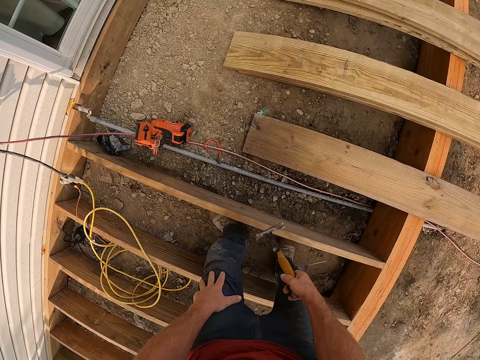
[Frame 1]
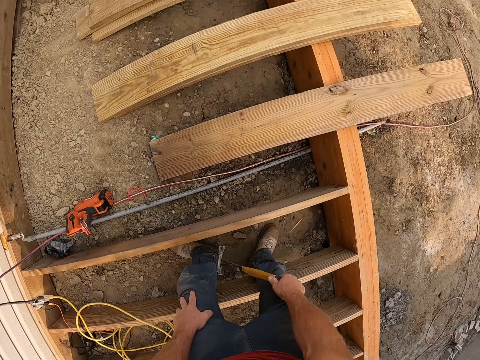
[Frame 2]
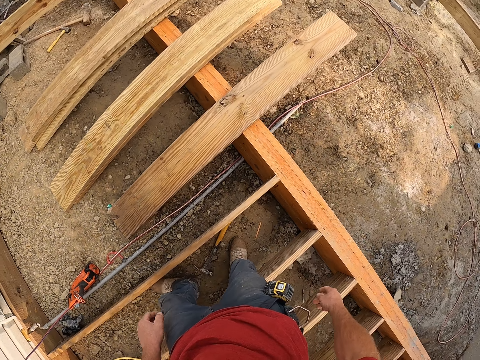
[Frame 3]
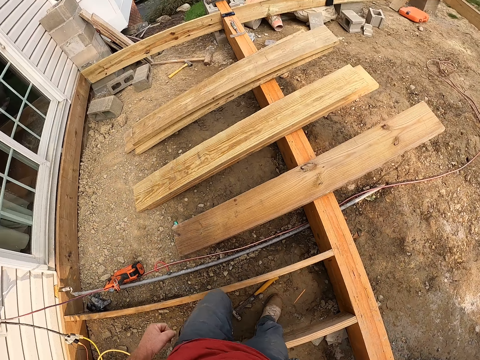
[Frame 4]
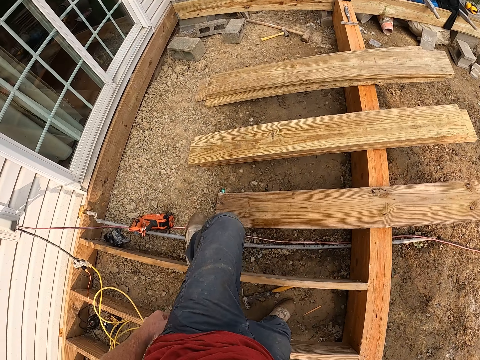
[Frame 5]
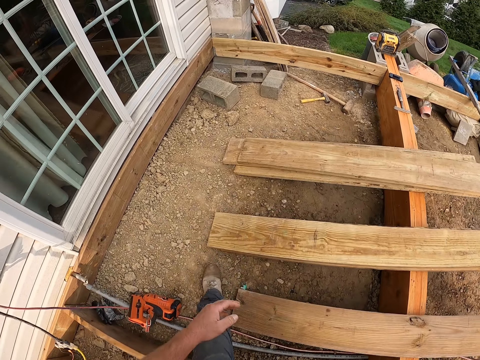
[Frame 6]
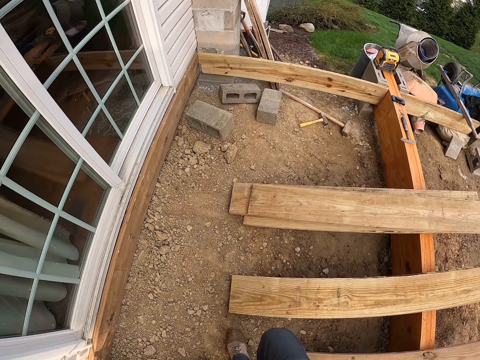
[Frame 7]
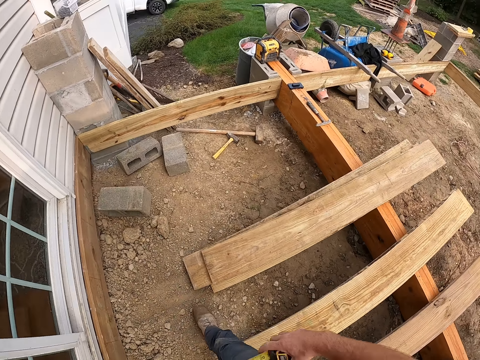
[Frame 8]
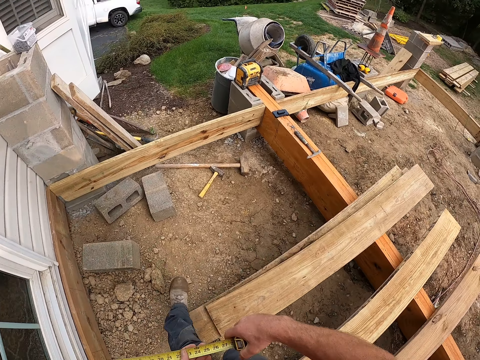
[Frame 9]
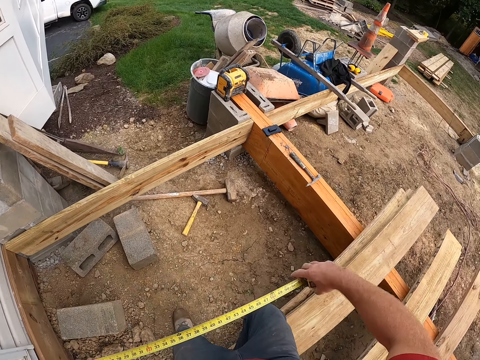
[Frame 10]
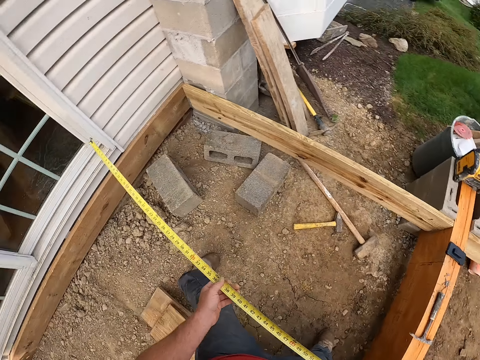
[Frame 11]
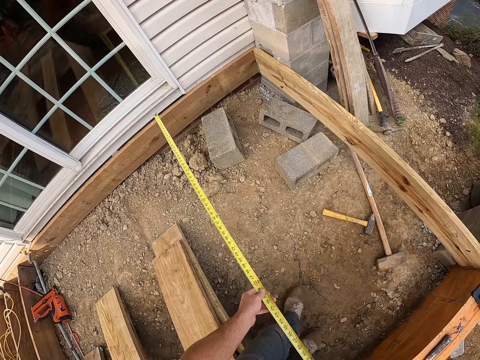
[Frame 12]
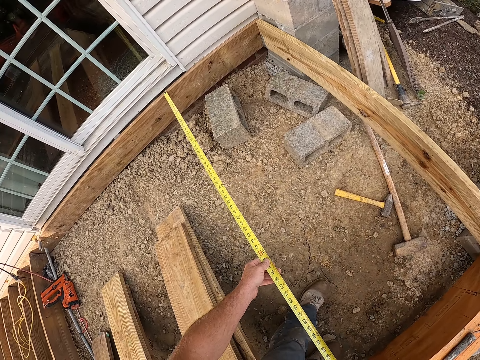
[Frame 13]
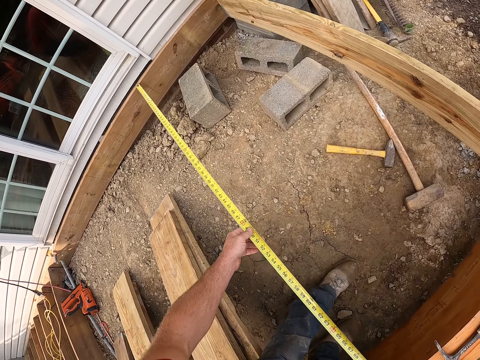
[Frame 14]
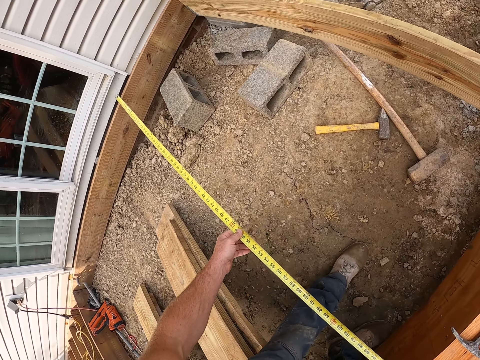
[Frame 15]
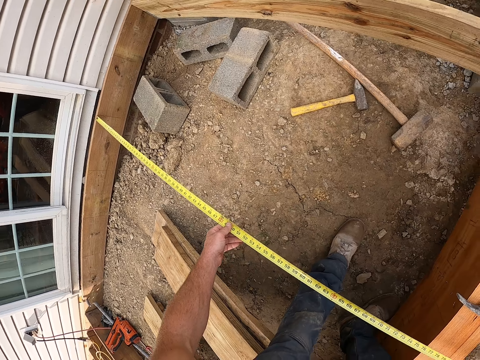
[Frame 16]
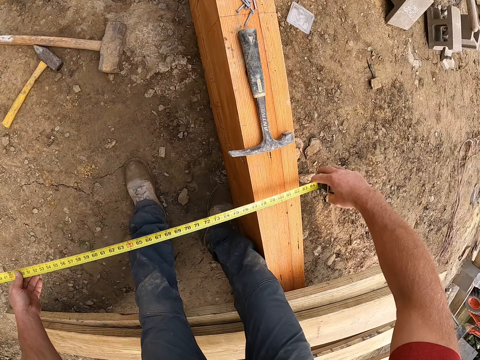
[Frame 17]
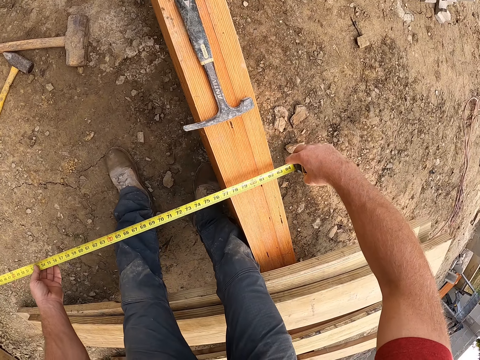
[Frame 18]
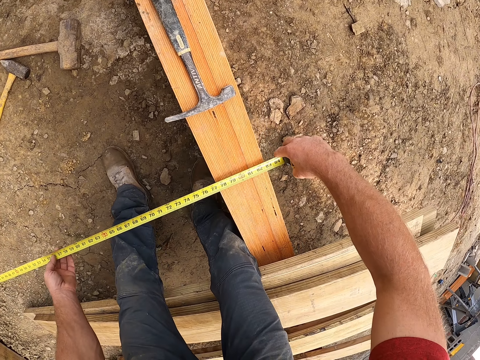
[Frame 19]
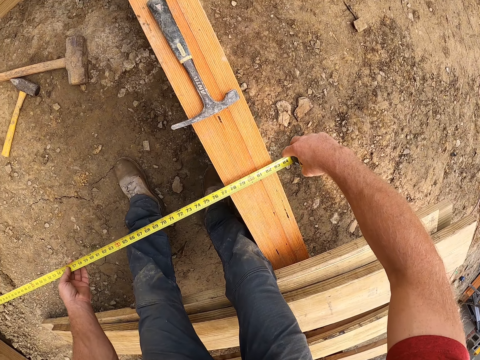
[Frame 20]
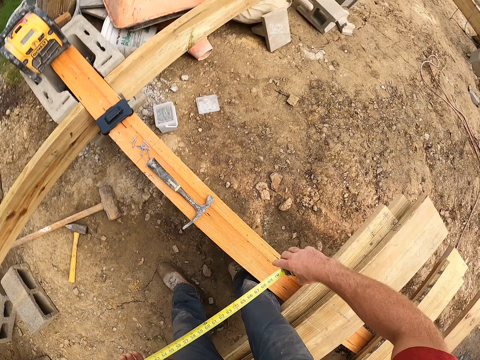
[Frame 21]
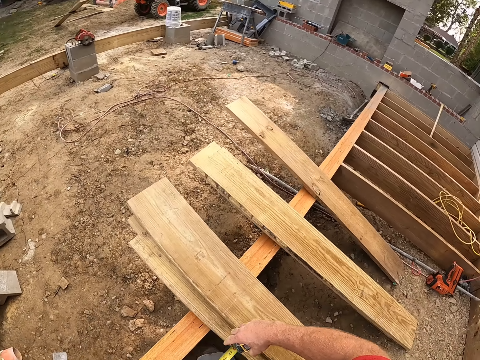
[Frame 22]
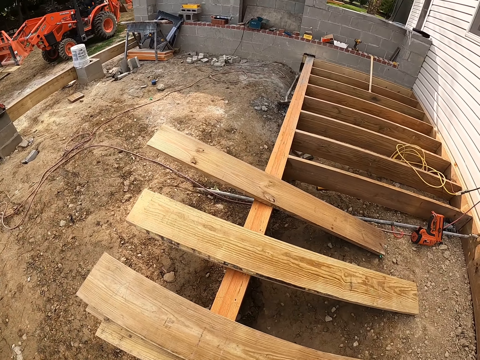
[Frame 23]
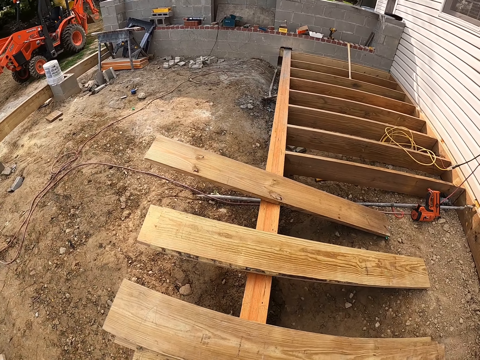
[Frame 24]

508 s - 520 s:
The camera wearer drops the hammer on the ground. They bring out the blade of the measuring tape from the case. They measure the length of the wood with the measuring tape.

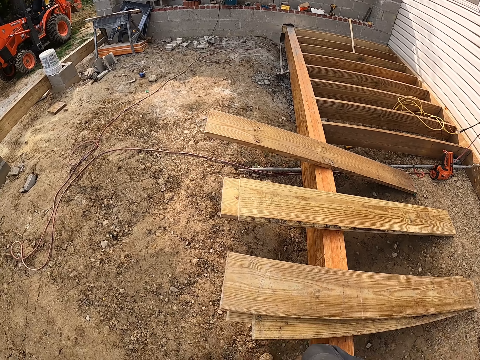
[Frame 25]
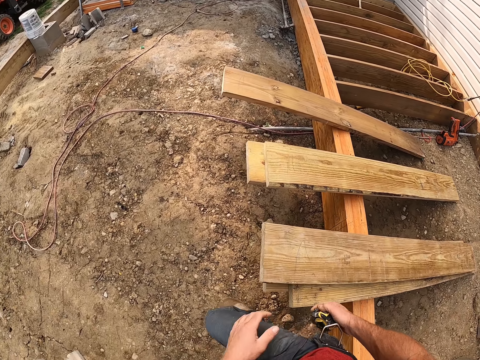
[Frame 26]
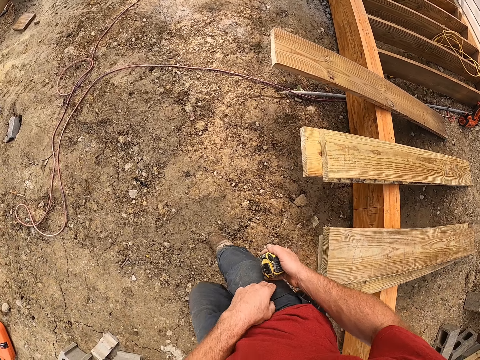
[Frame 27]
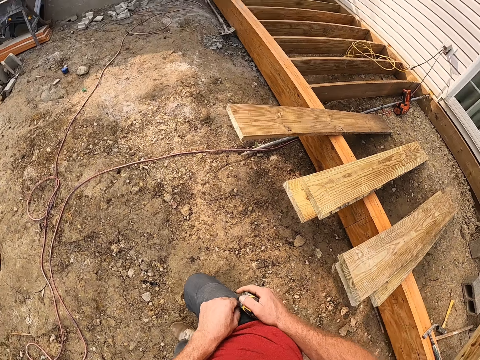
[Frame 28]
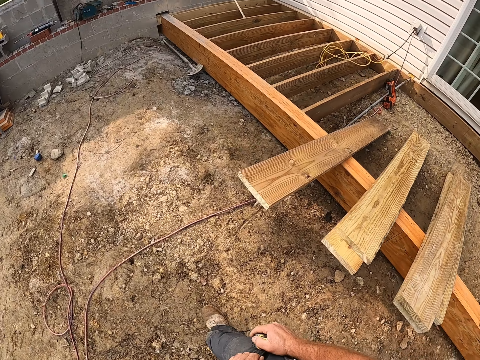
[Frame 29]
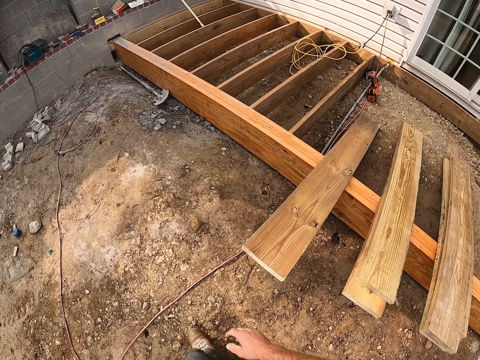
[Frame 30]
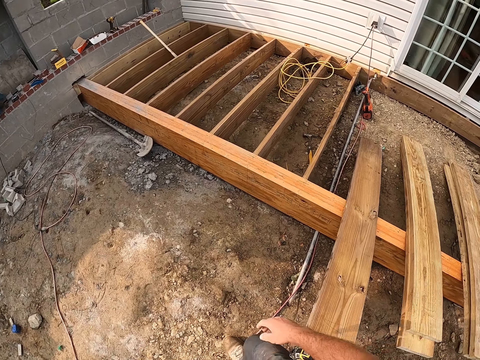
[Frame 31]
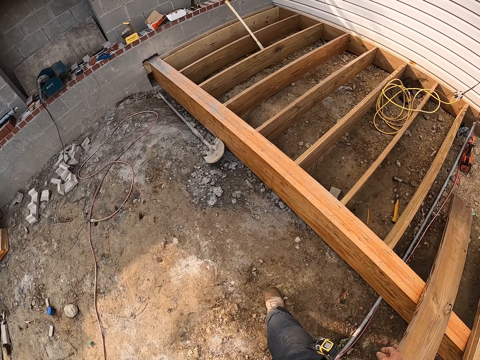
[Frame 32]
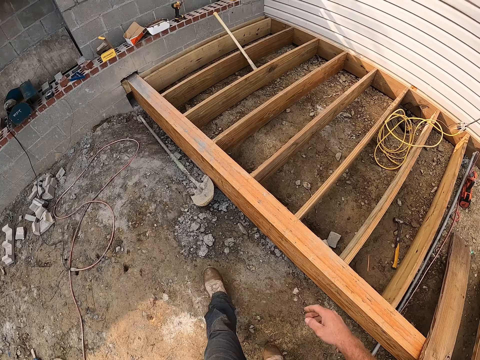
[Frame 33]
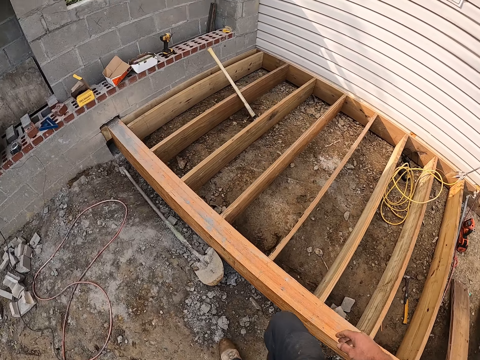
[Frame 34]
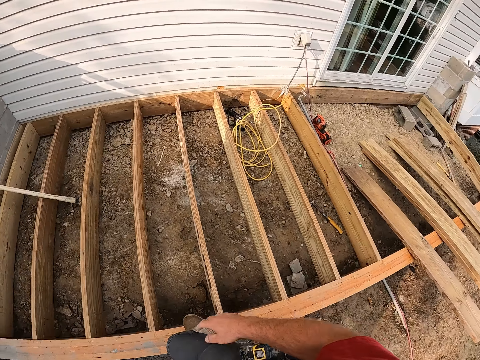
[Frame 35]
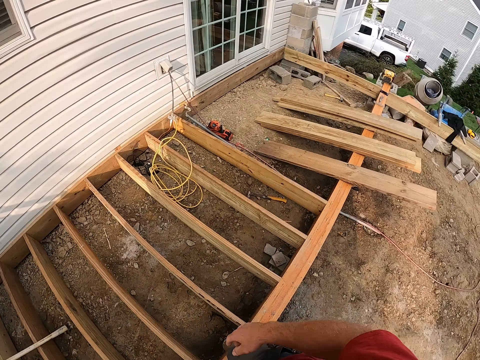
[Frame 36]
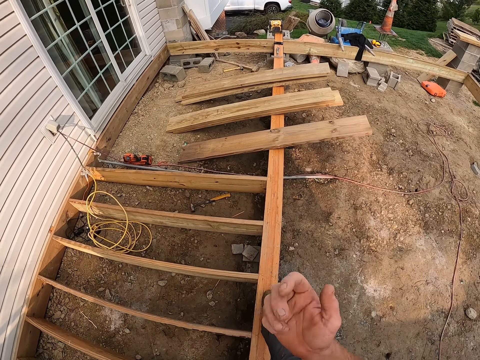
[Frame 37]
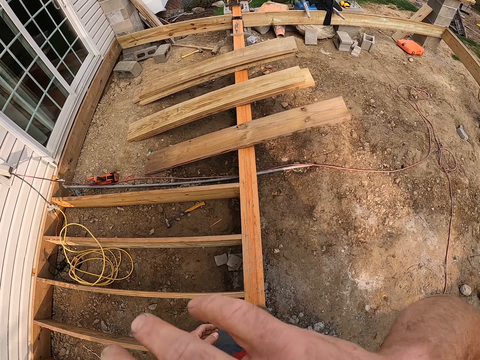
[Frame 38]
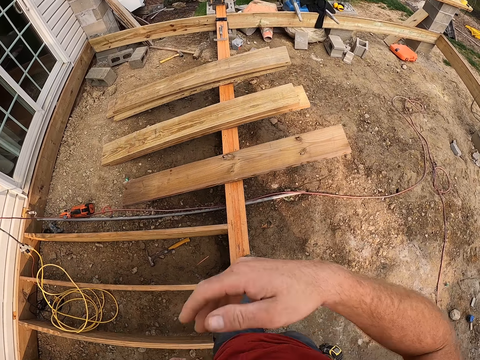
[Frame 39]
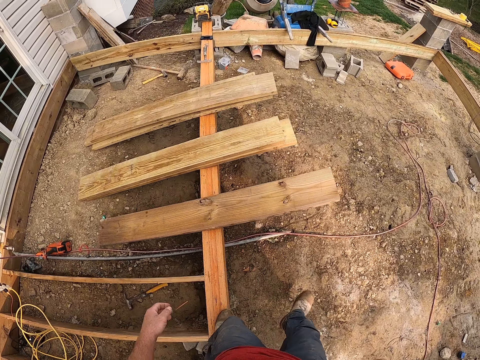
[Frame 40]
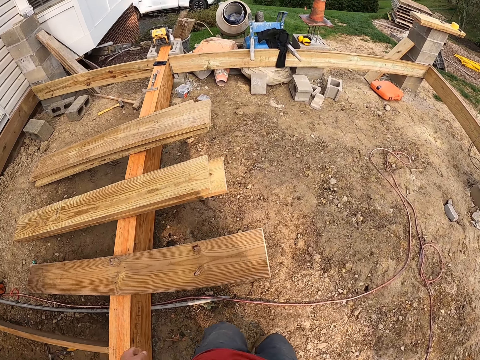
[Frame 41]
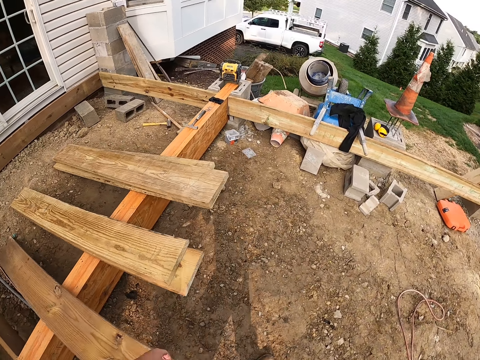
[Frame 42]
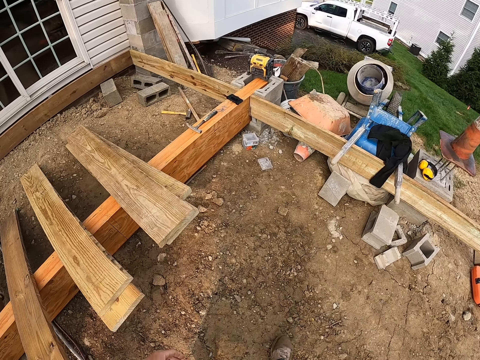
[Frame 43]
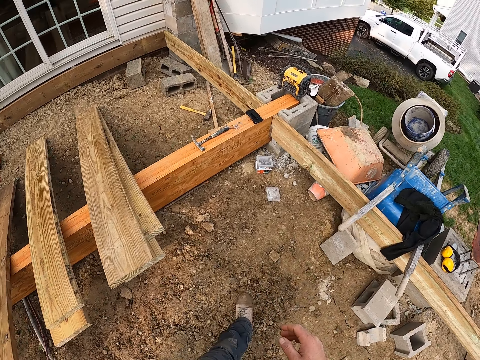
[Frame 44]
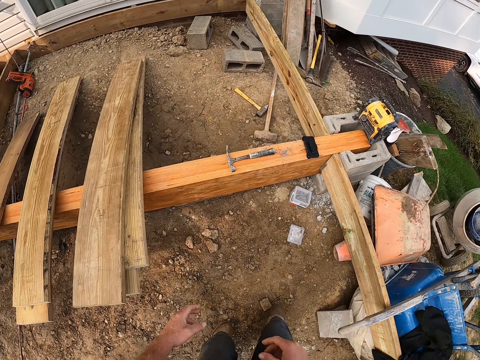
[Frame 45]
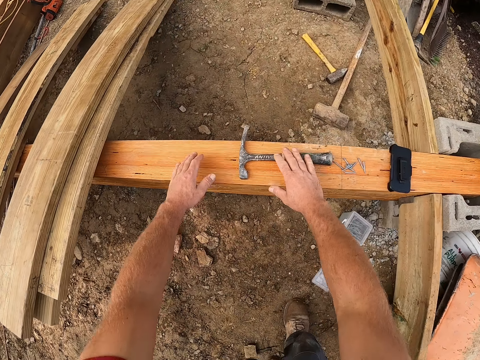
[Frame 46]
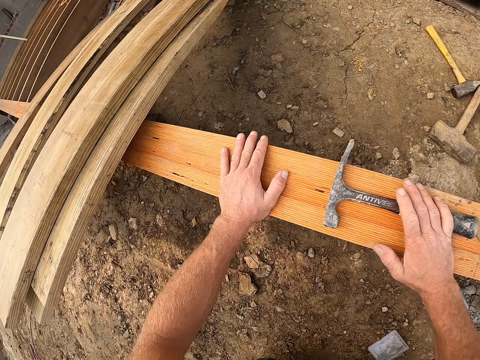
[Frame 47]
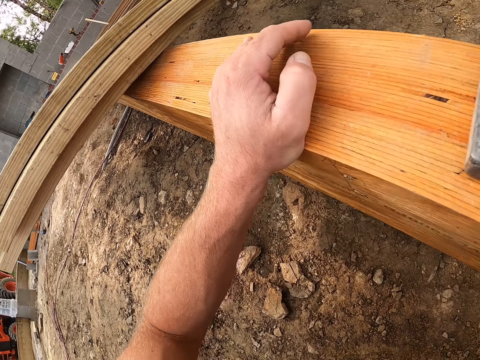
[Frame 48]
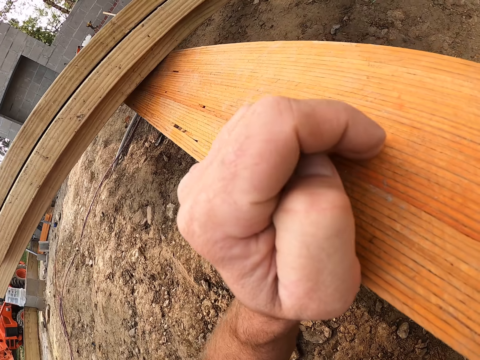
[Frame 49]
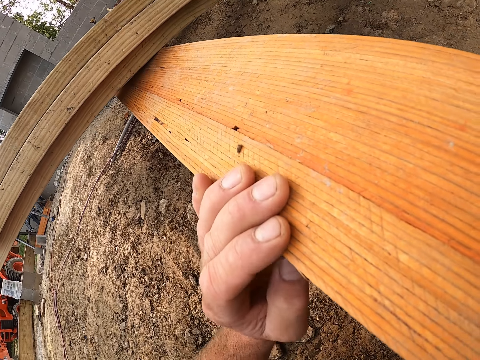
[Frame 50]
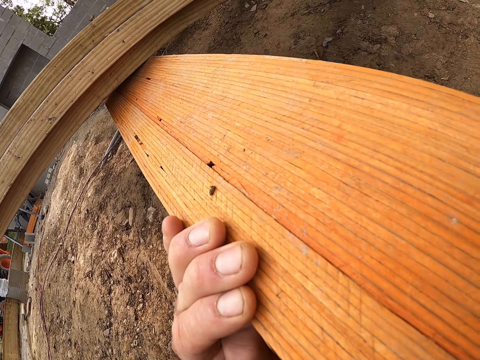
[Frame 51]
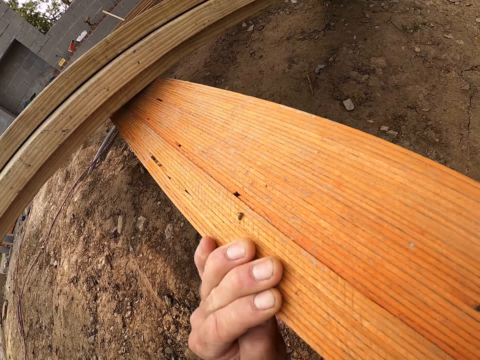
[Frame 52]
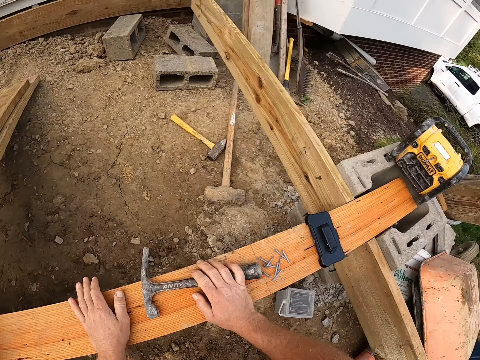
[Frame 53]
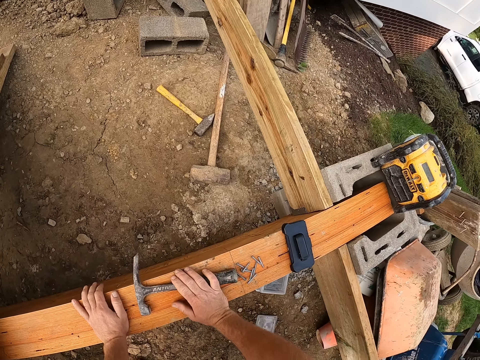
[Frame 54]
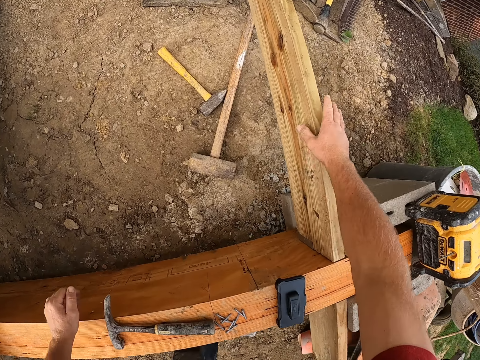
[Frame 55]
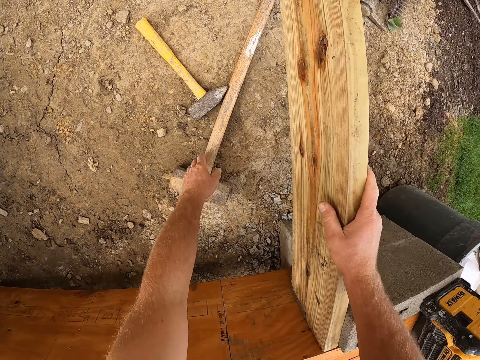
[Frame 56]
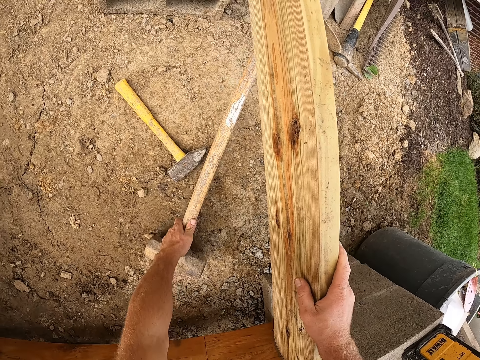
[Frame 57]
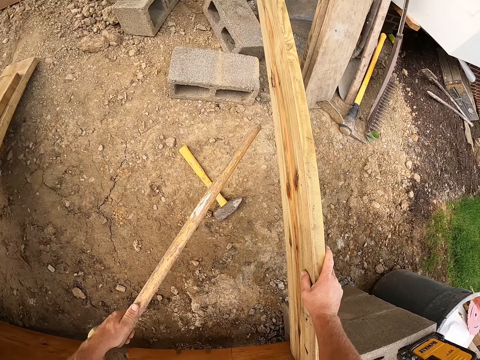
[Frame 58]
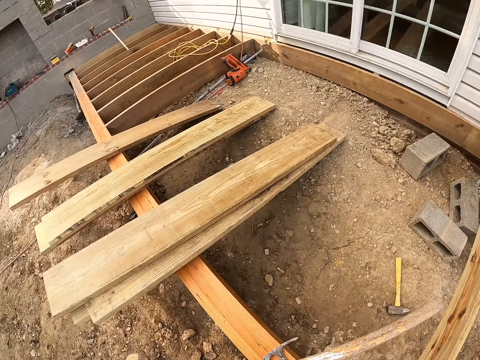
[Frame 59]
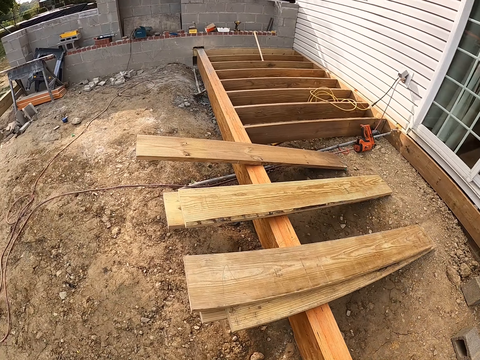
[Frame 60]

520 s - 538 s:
The camera wearer walks around the worksite. He puts the measuring tape in his side pocket. He climbs the wood. He walks on top of the wood. He touches his face. He walks towards a hammer on the wood. He bends down towards the hammer on the wood. He kneels down. He picks up a sledge hammer.
